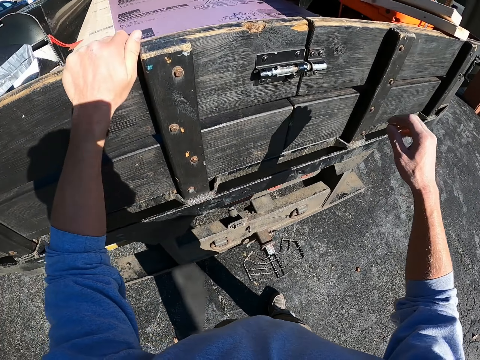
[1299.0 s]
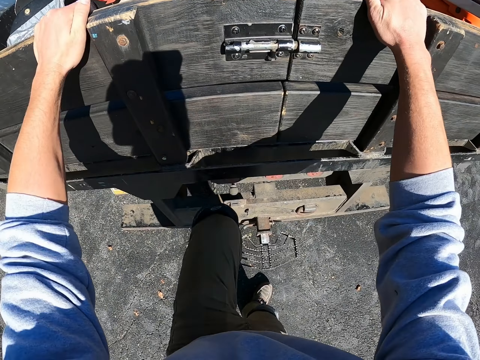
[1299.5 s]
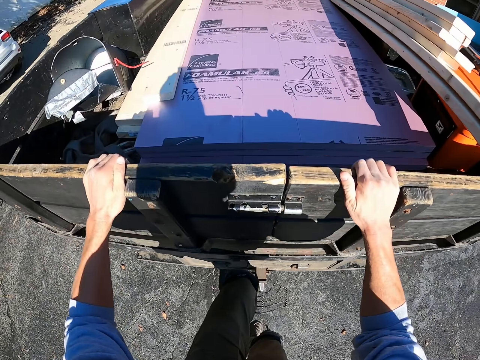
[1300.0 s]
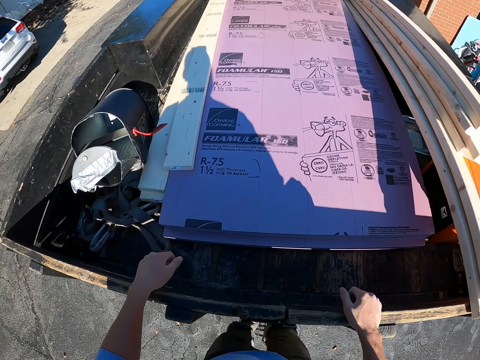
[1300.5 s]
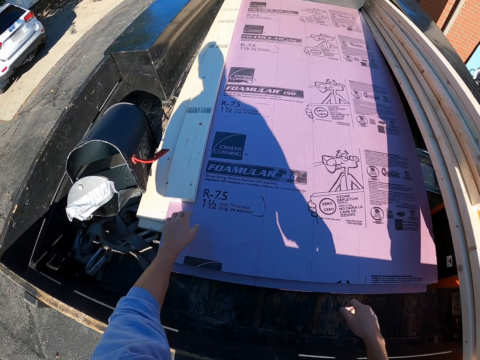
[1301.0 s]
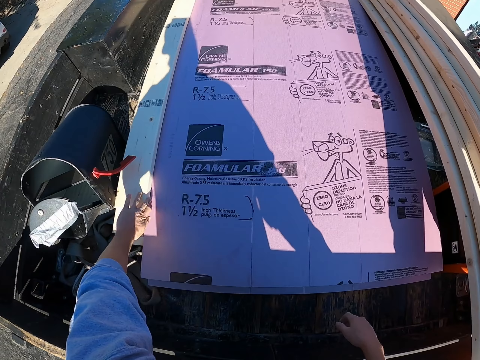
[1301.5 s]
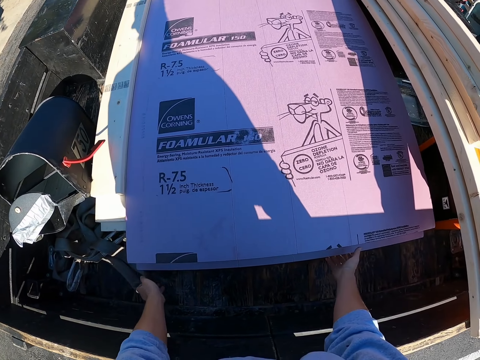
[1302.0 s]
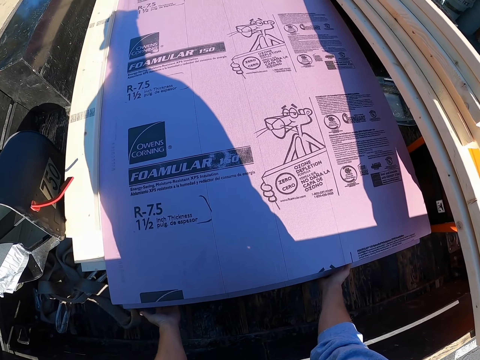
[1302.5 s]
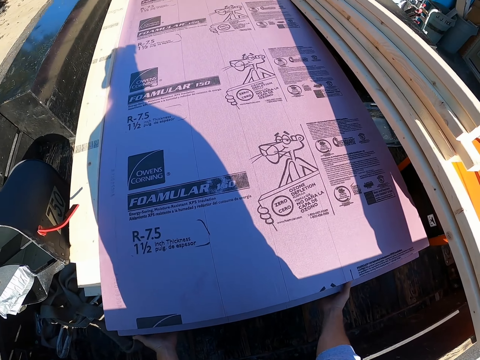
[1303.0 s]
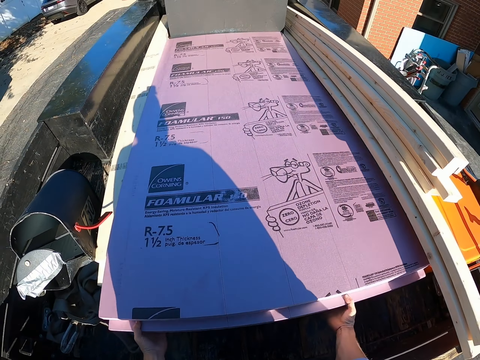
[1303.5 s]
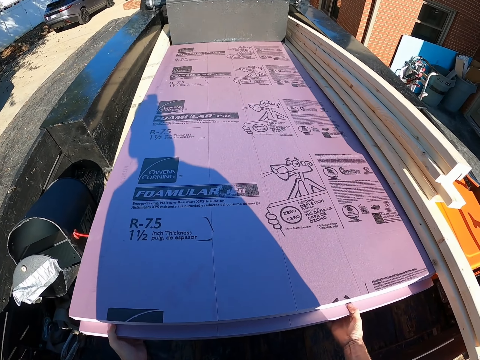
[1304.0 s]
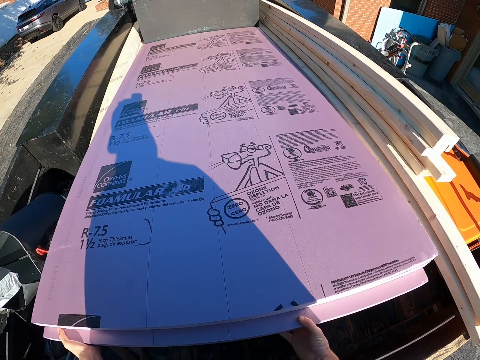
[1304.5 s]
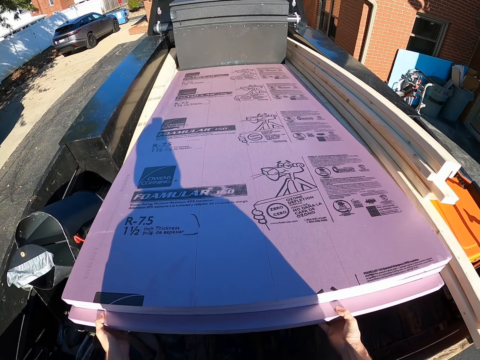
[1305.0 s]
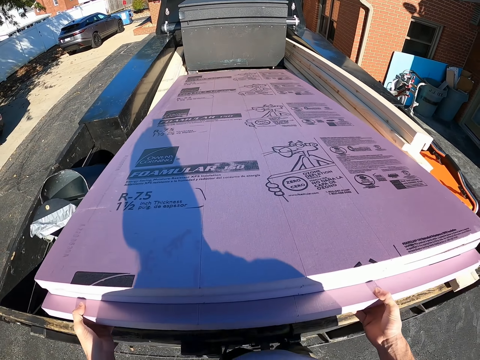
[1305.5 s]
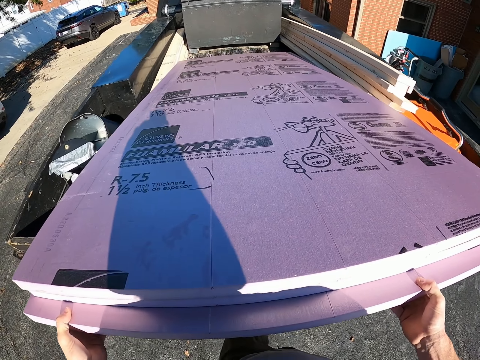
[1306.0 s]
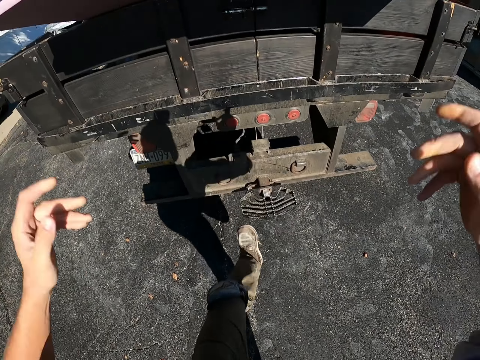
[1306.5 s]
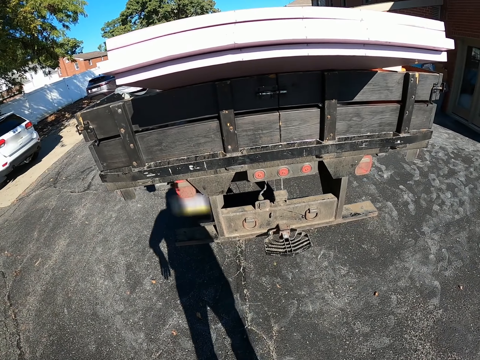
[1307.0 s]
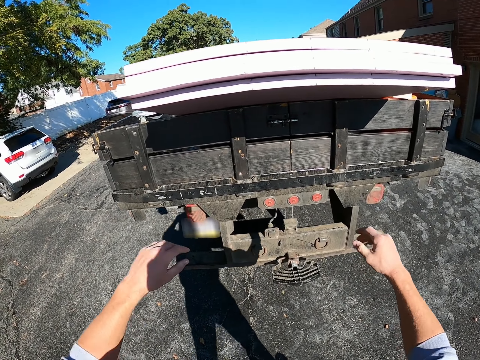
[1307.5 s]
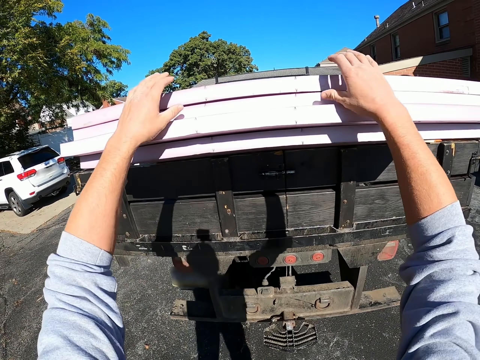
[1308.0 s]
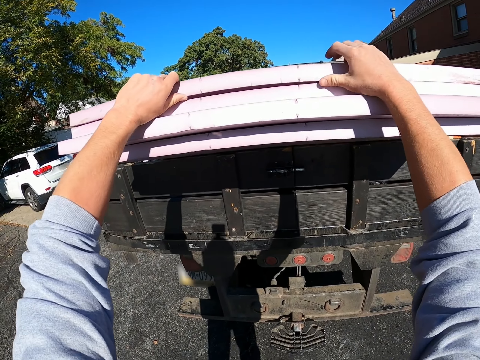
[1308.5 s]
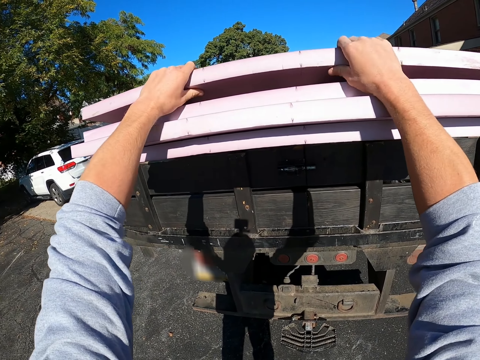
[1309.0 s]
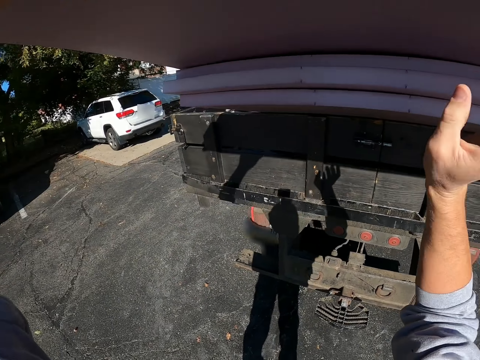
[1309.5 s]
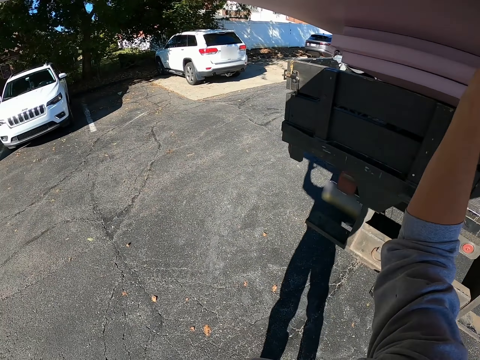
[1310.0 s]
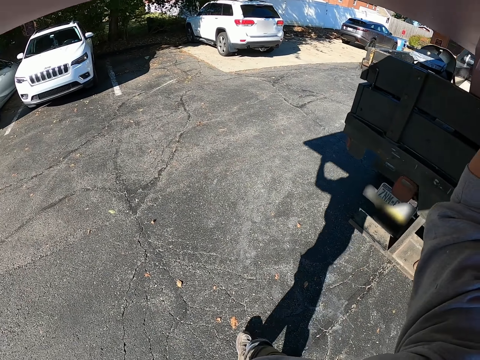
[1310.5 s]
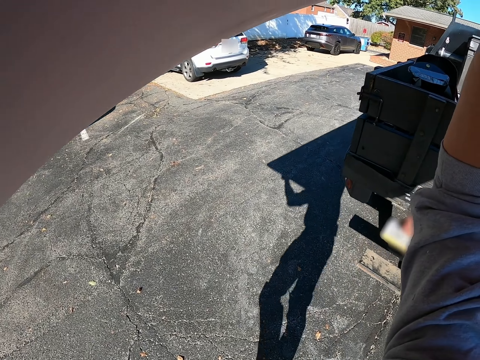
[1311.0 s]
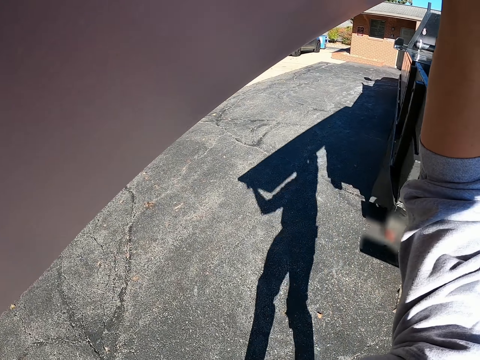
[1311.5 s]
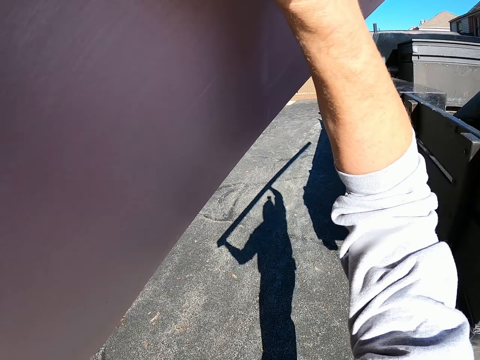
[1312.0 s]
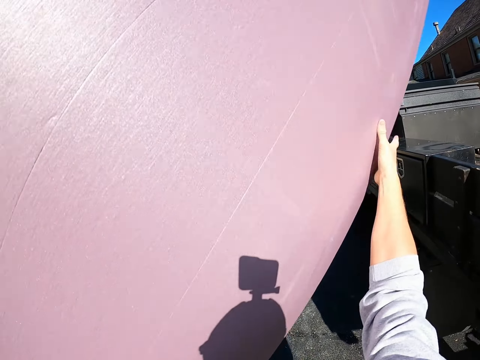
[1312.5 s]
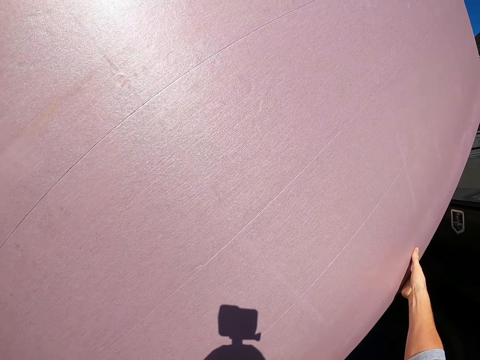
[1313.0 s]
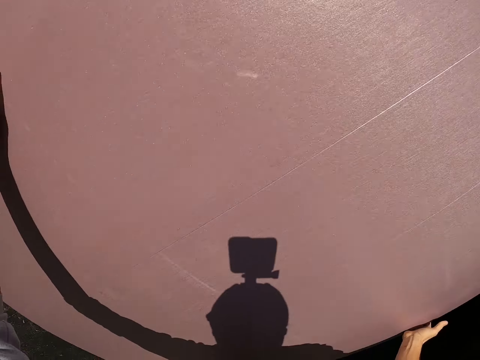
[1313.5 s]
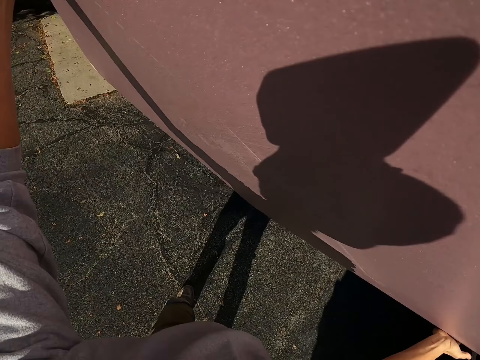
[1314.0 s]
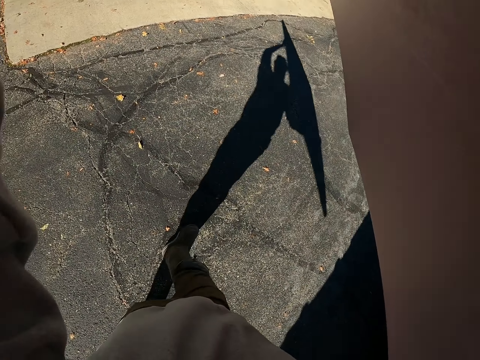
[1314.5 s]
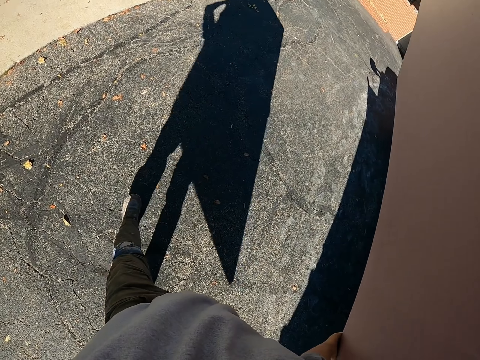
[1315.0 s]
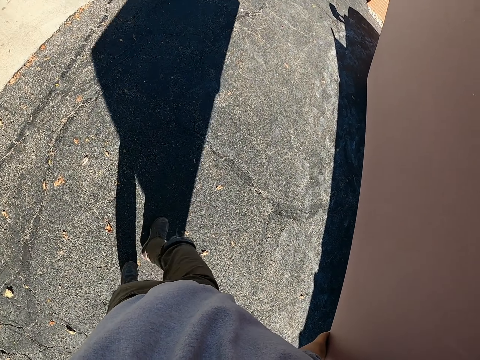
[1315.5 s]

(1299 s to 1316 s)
The camera wearer holds the car door. They climb on the car. They move the wood. They pick the wood. They put the wood on the car door. They pick the wood. They carry the wood. They walk toward the house.

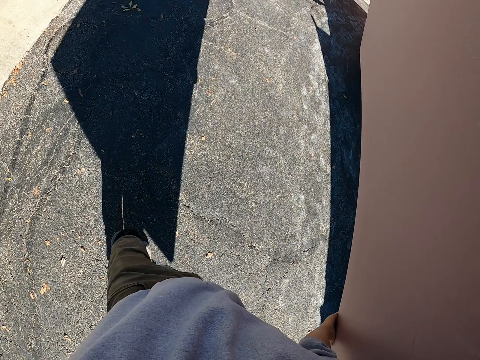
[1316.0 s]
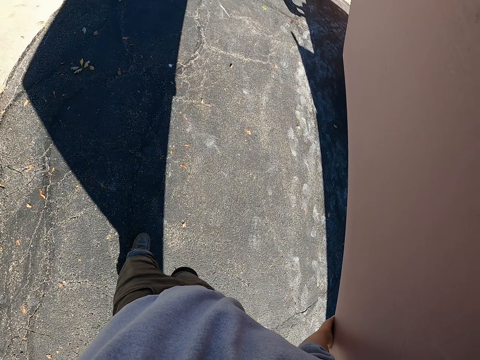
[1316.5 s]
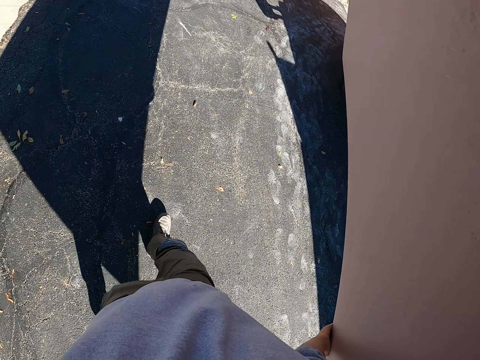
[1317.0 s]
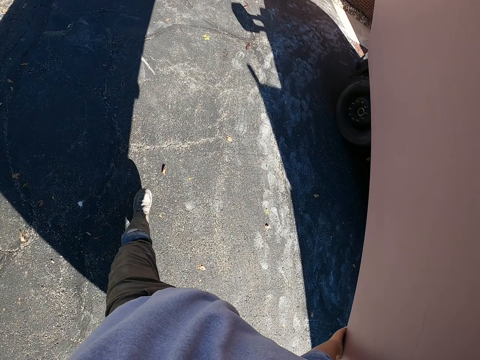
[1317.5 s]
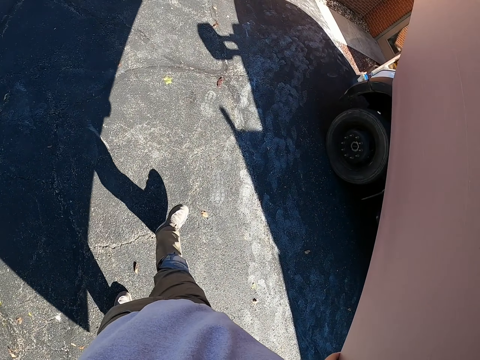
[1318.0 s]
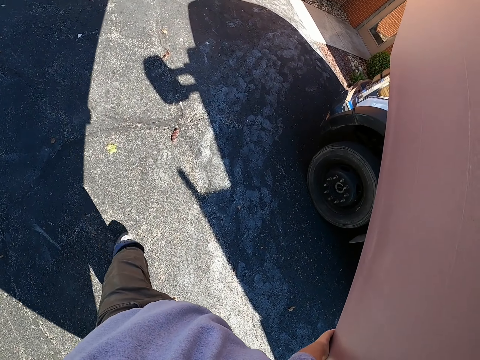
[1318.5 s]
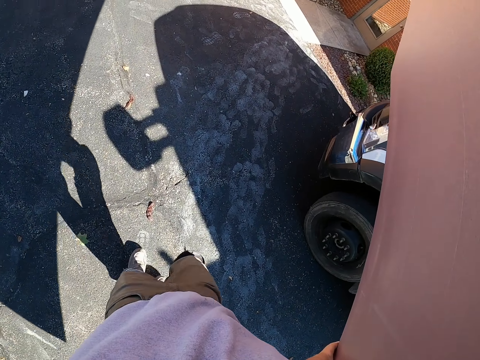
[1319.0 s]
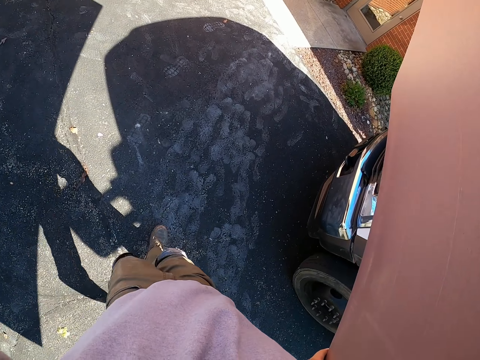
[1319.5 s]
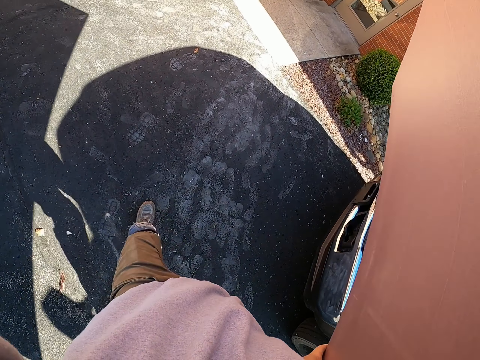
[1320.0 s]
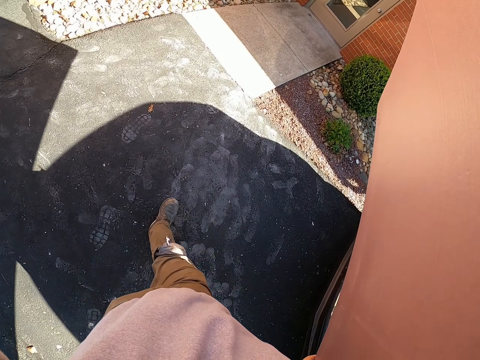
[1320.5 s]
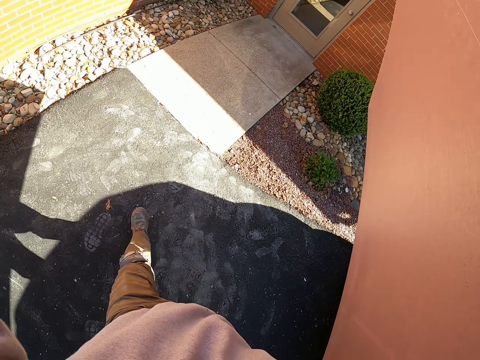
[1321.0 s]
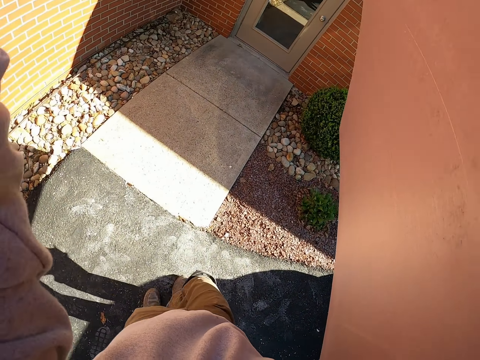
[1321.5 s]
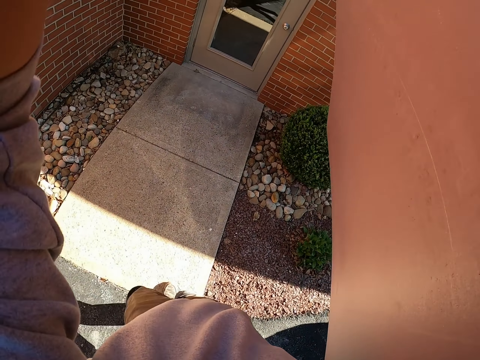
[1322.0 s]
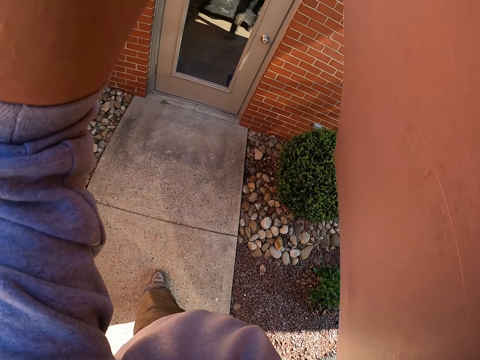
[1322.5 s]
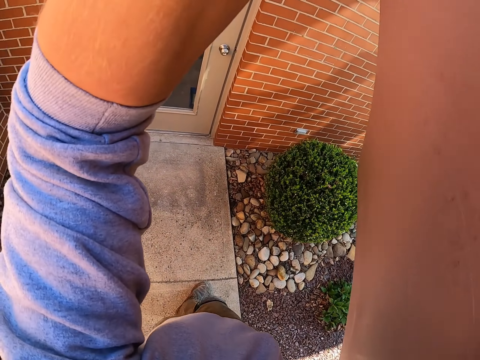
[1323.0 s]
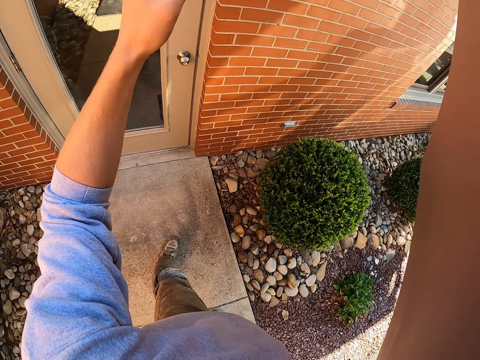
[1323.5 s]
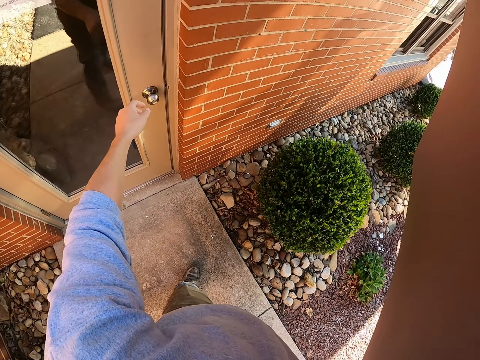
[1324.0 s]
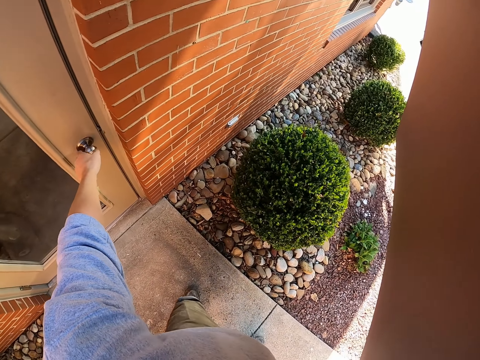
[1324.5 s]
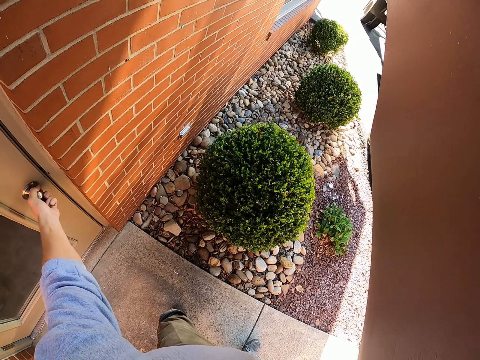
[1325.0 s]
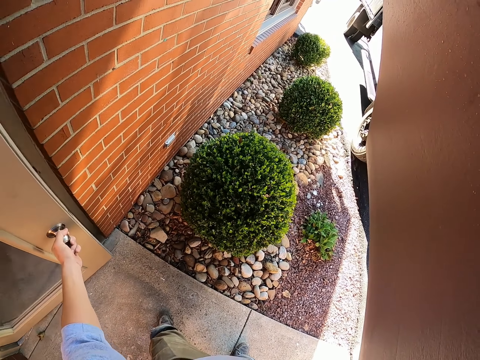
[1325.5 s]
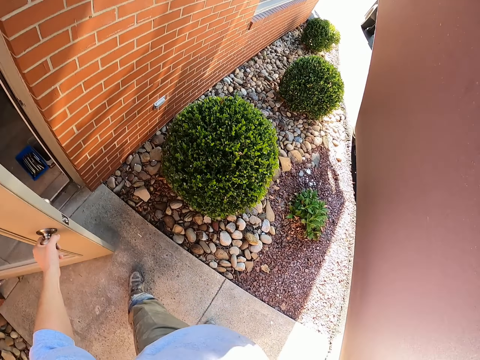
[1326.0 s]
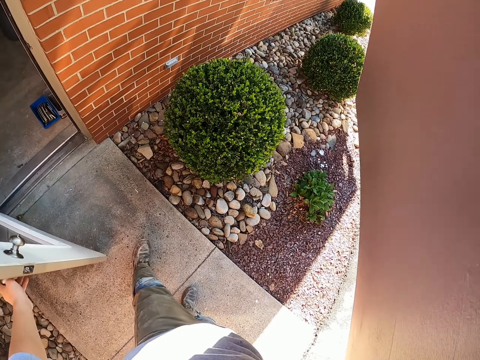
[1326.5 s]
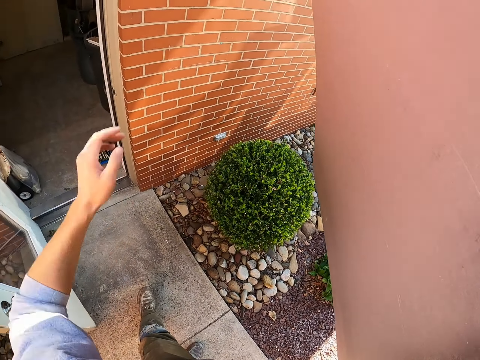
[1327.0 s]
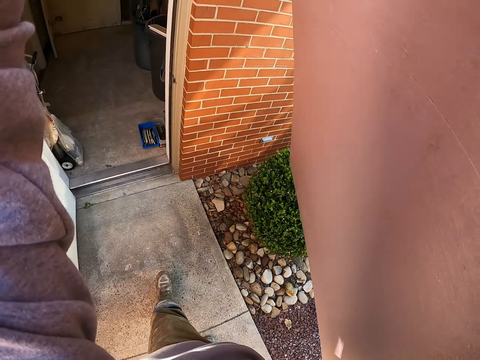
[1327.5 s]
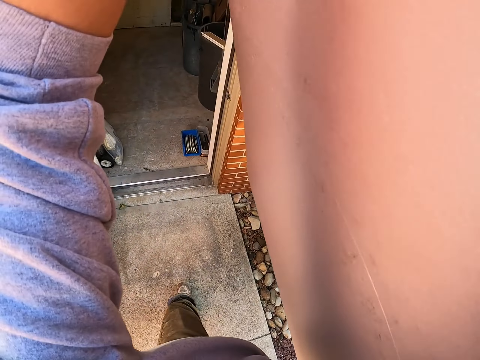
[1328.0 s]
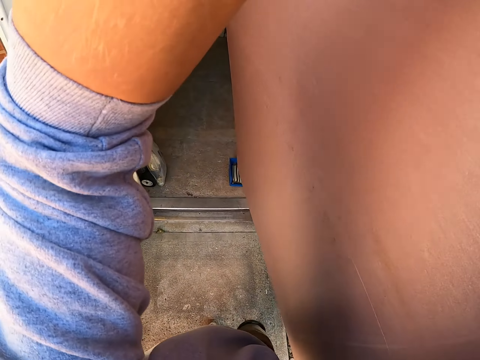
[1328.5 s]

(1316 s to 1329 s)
The camera wearer holds the door handle. They open the door. They hold the wood.
